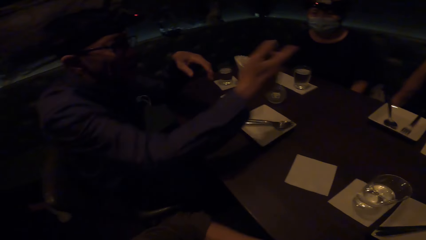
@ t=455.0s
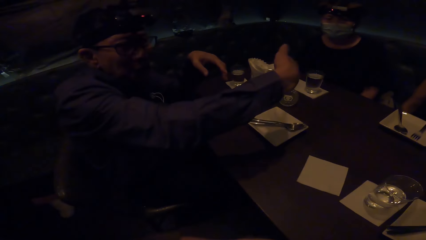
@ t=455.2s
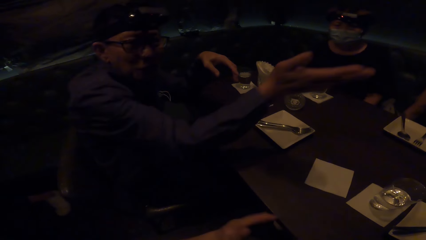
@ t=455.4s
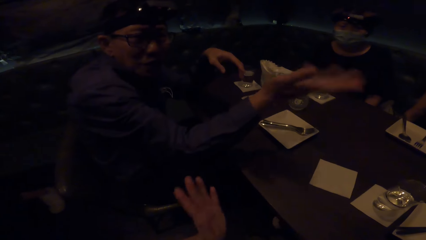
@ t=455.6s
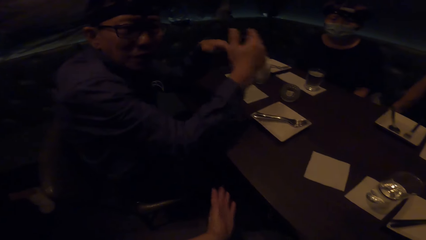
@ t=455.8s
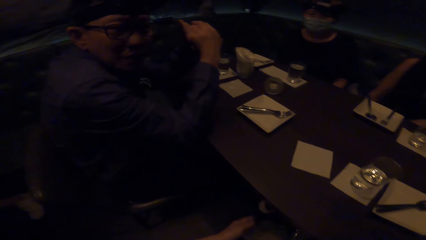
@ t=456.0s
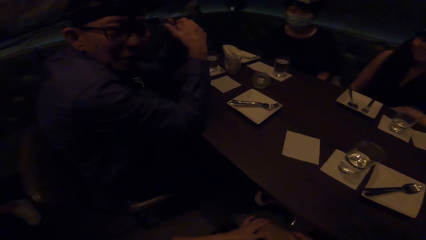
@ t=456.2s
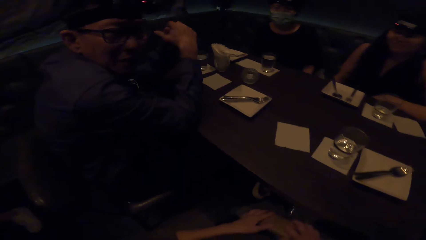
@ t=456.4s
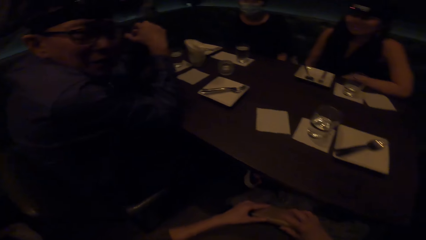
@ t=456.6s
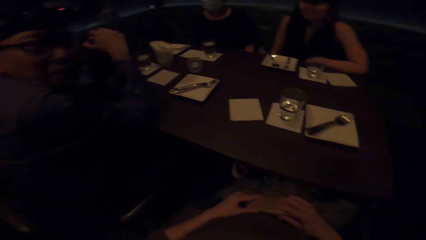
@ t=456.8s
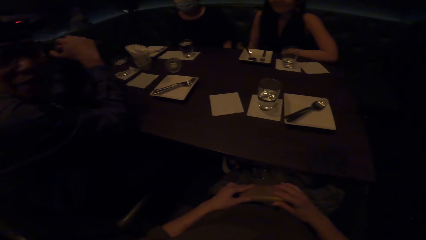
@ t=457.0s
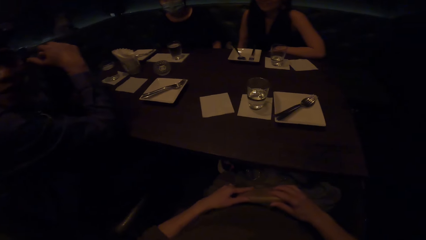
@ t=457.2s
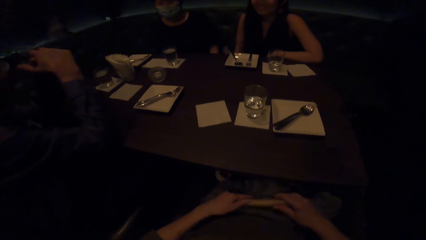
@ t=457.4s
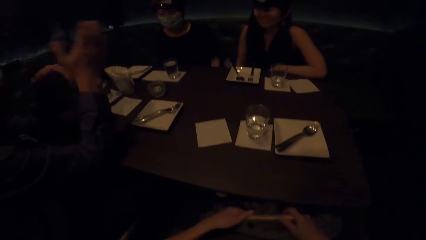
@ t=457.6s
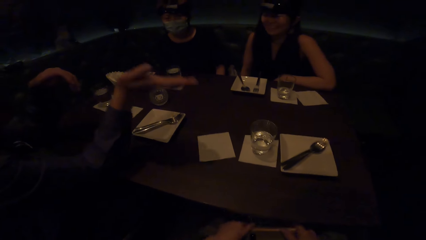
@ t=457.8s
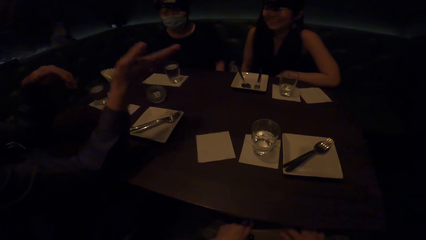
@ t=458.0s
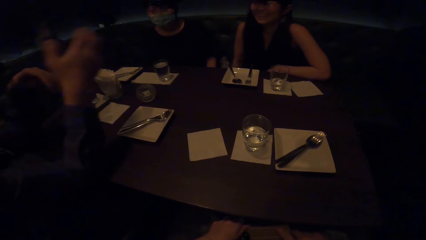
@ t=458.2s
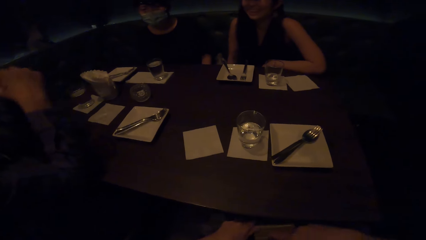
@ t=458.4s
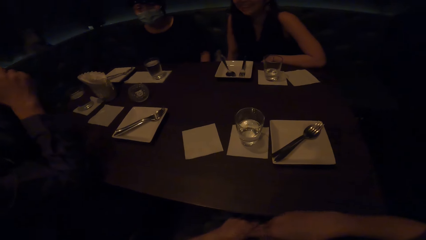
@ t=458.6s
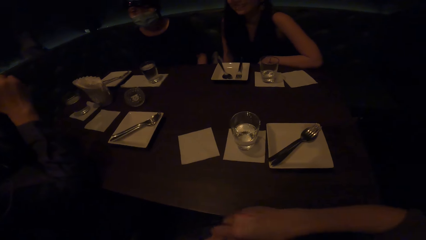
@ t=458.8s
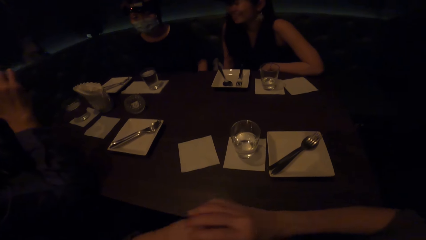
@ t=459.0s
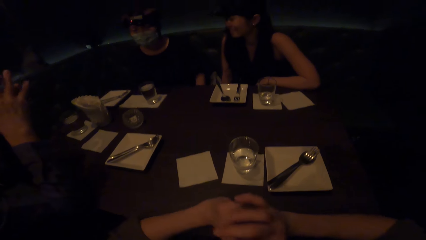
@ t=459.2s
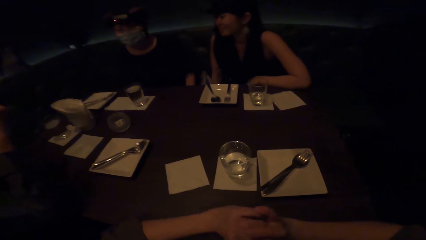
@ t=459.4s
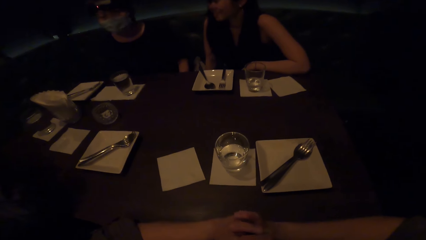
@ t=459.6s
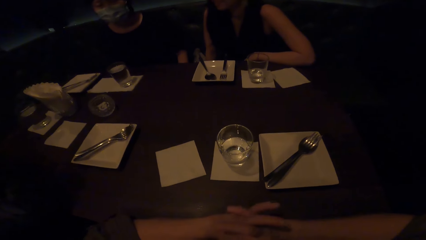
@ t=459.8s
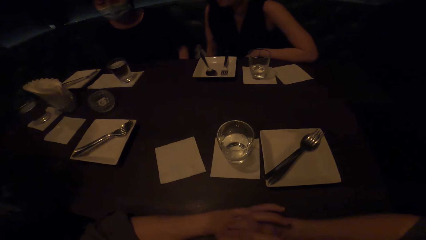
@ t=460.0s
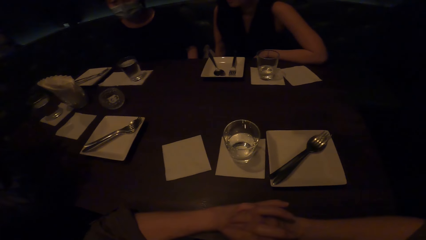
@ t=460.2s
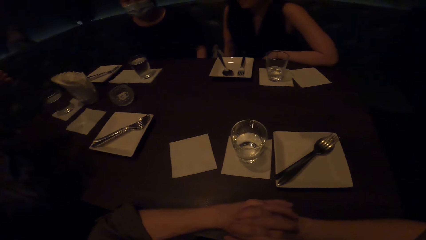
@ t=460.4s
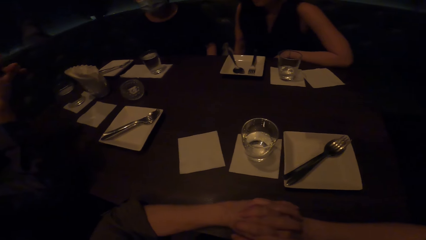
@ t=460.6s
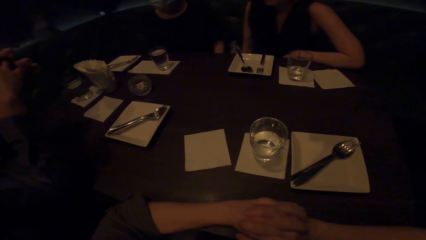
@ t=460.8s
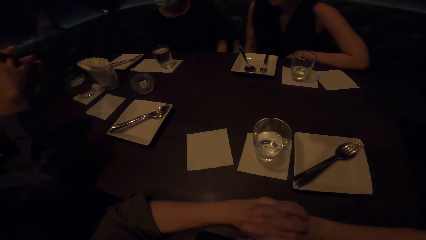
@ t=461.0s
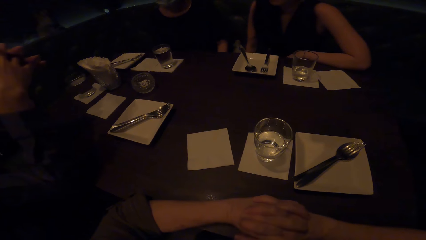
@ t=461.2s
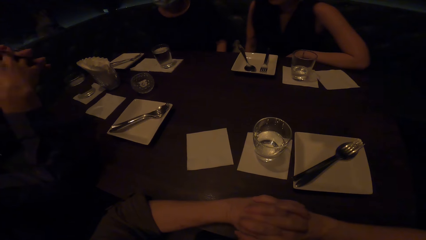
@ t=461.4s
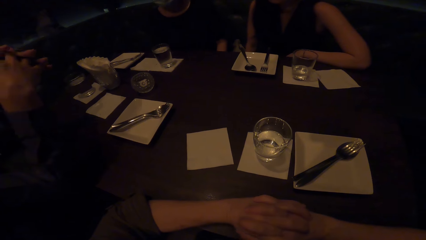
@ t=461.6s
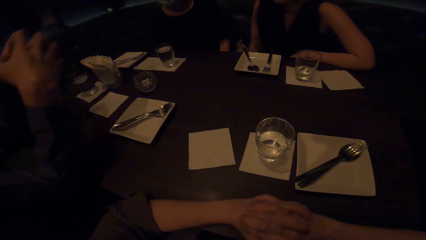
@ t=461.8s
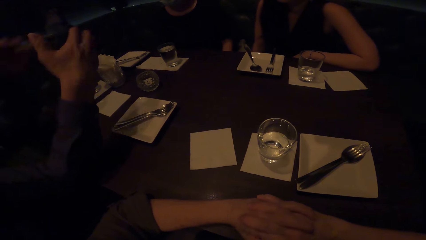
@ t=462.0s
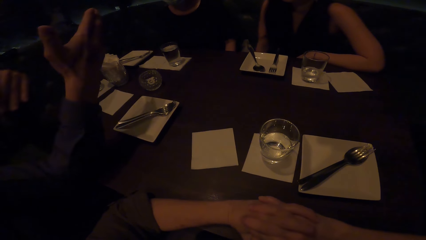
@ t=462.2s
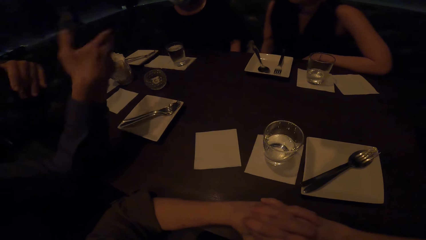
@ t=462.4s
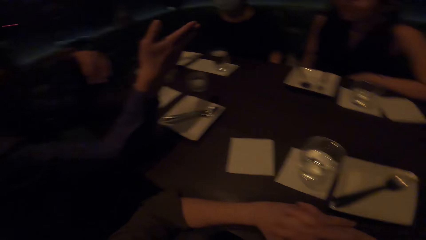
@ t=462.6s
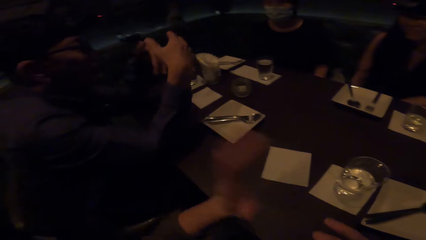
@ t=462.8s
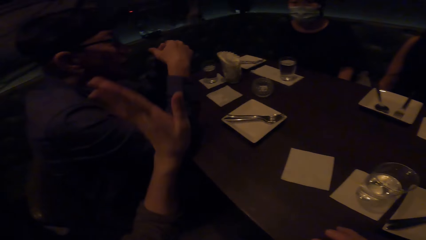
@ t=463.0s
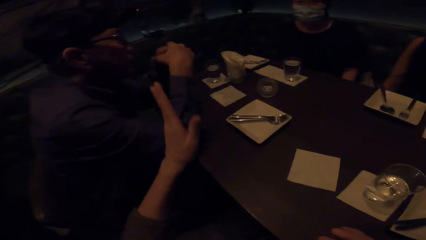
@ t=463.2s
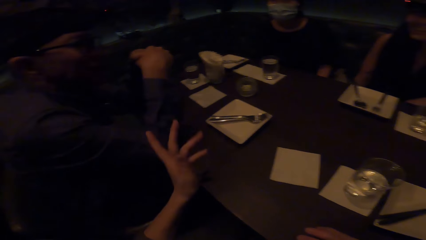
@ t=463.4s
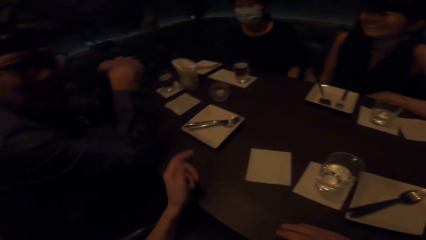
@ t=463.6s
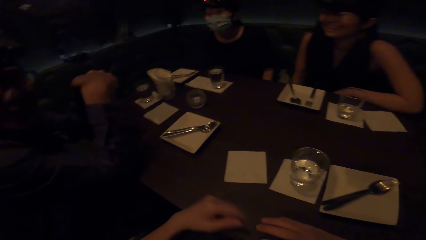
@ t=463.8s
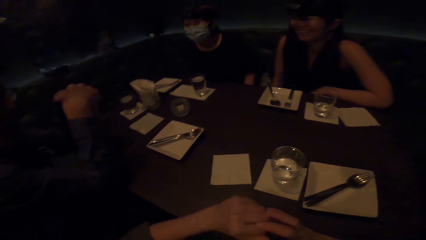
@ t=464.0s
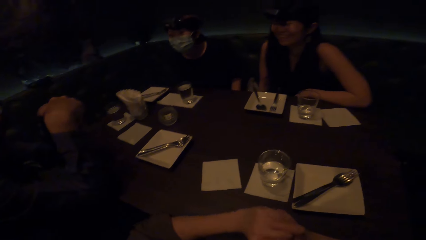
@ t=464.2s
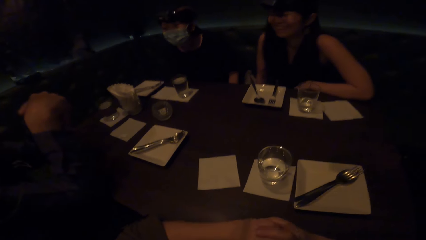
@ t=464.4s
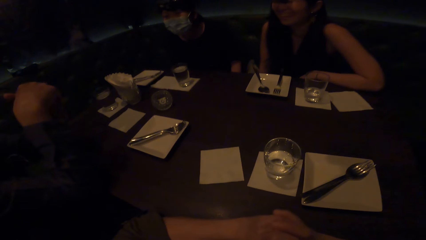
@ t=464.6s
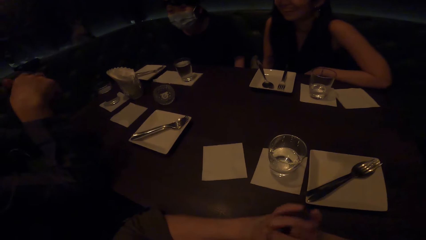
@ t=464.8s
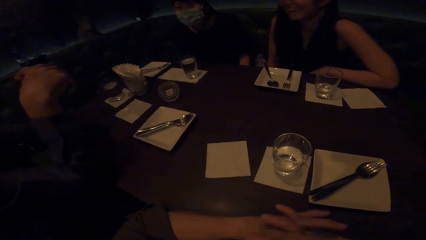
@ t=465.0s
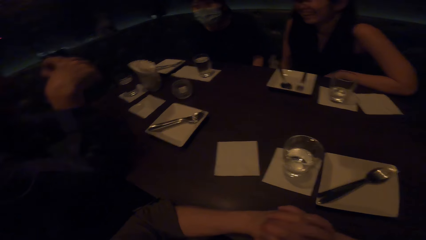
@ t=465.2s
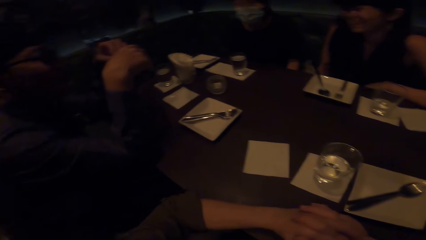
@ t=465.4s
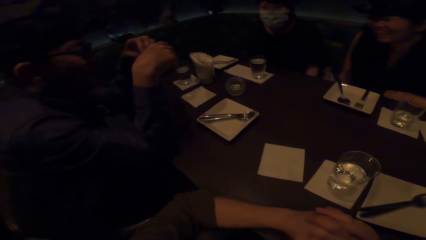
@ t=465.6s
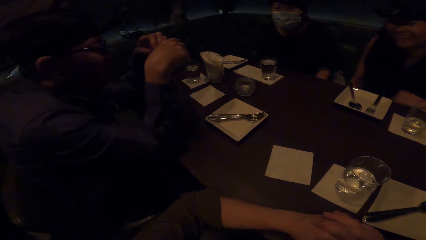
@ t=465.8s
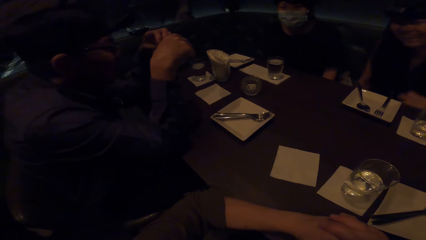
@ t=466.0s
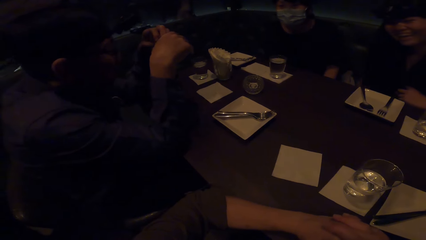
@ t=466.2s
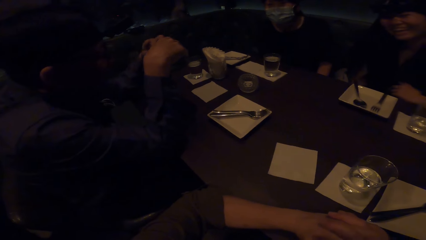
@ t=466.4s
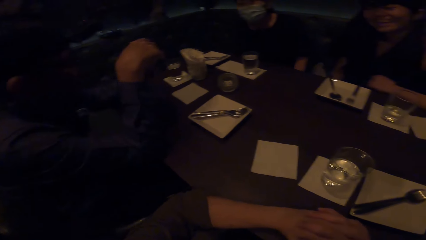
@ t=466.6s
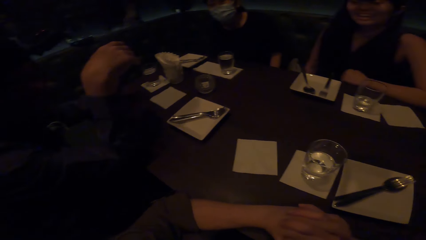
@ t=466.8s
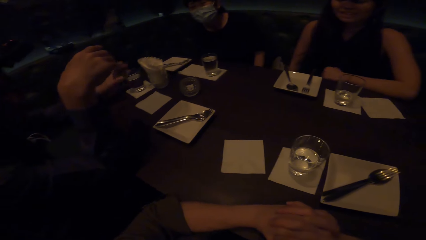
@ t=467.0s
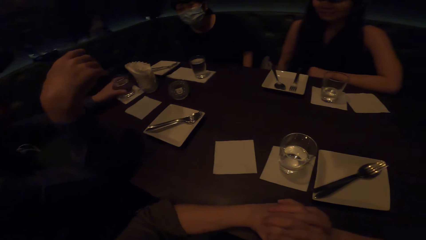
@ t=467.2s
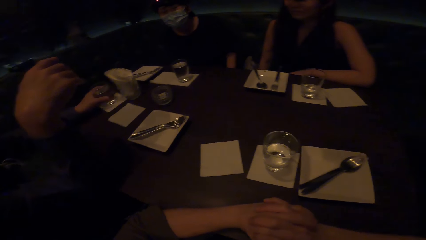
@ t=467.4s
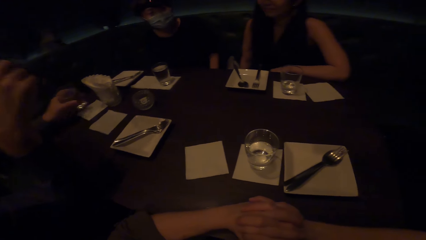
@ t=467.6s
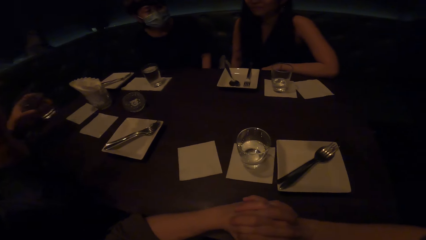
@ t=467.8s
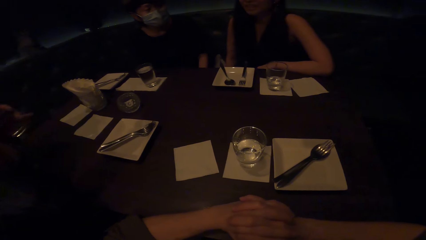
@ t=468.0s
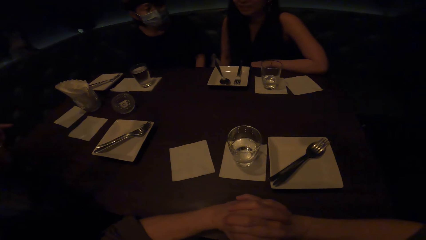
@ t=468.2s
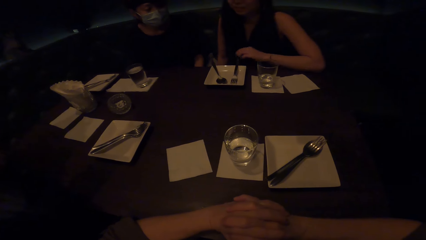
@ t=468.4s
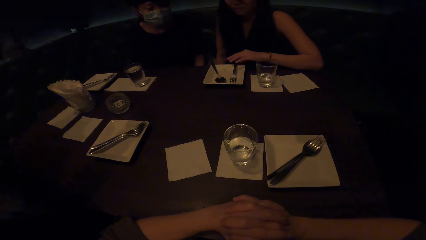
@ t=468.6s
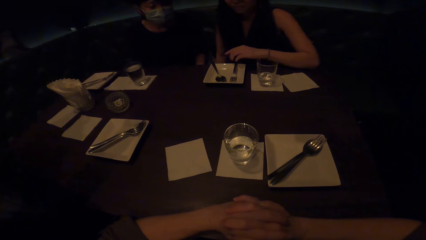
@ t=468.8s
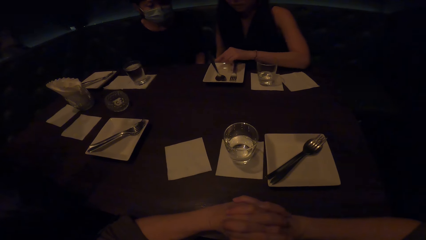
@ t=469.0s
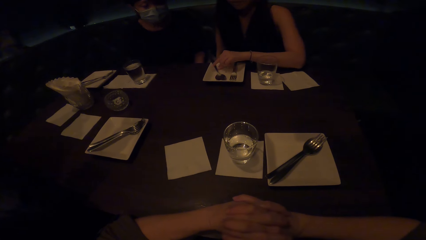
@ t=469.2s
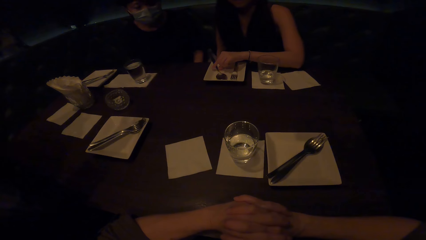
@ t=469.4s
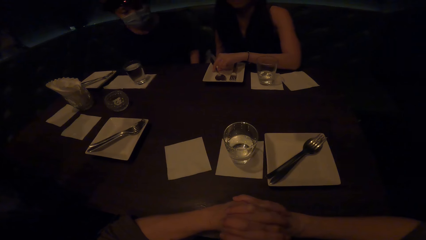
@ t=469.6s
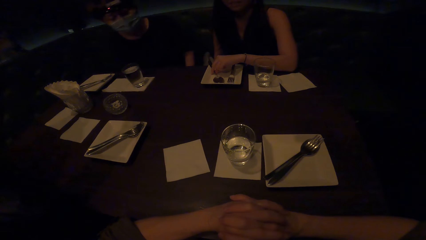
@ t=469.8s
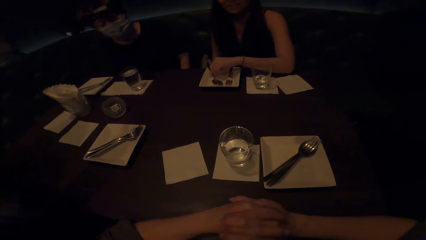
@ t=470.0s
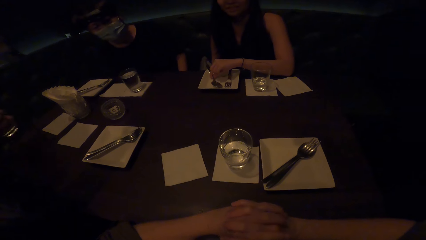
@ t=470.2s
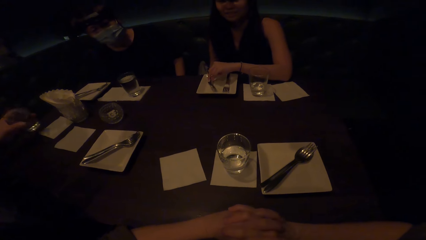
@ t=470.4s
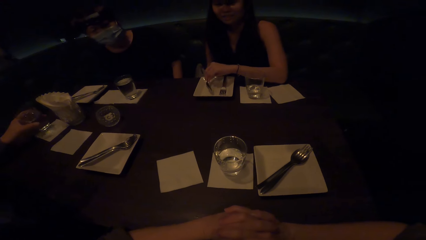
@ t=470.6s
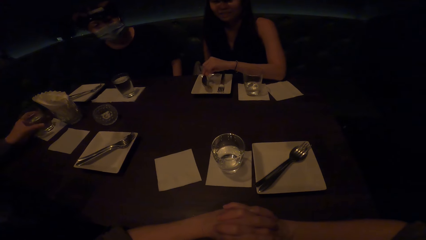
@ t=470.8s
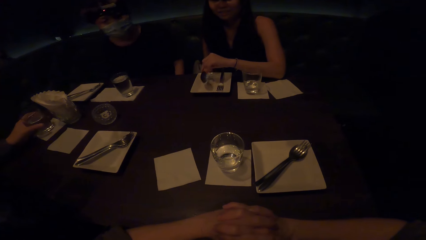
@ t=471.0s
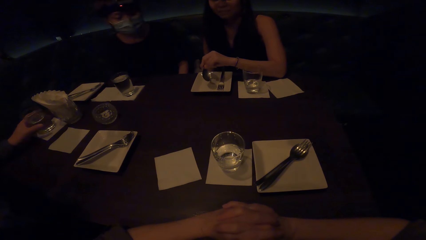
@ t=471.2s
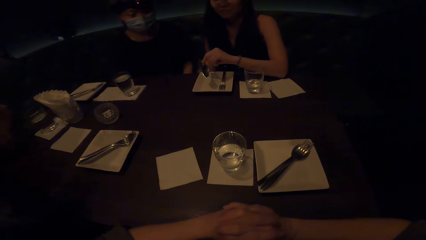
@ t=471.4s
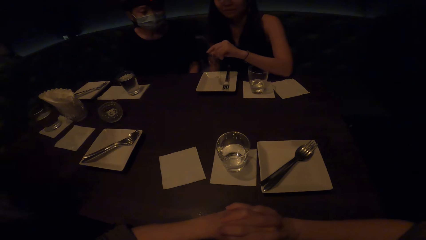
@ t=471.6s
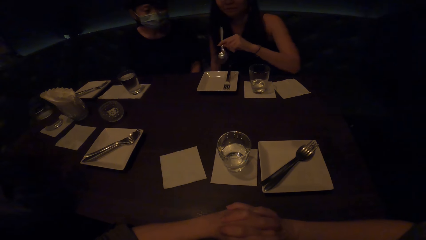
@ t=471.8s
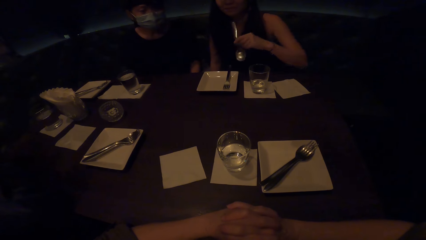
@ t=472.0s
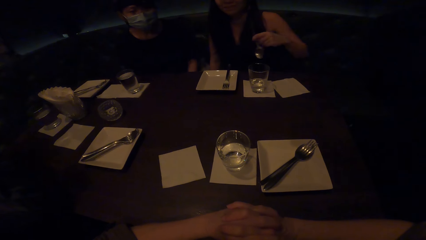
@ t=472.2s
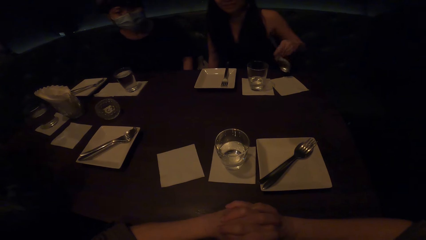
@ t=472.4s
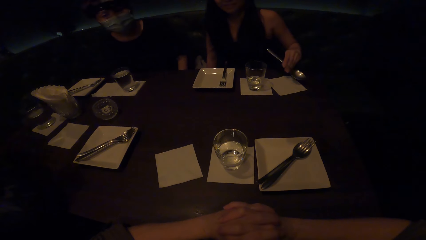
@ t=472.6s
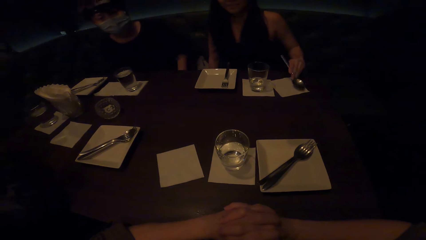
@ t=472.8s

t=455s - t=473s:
The camera wearer holds something. A woman nods her head. The camera wearer leans on the table. She places her hands on the table. A man interacts with the camera wearer. The camera wearer interacts with friends in gestures. She leans on the table. The woman interacts with the camera wearer. The man picks up the glass on the table. The woman touches the spoon and picks up the spoon on the plate. The man places the glass on the table. The woman picks up the spoon on the plate.
